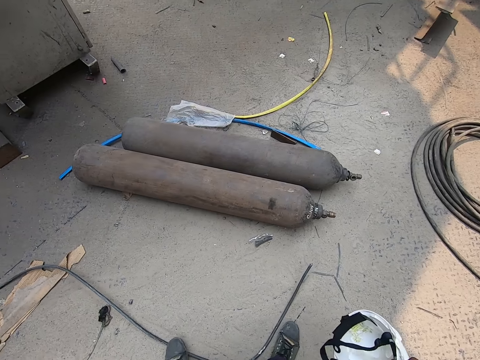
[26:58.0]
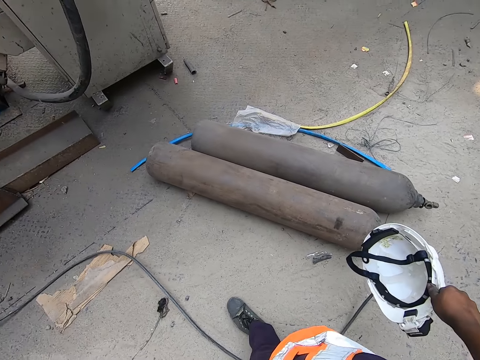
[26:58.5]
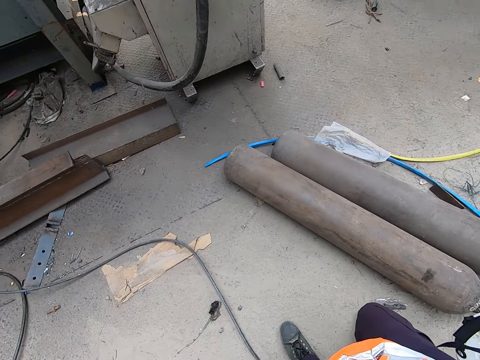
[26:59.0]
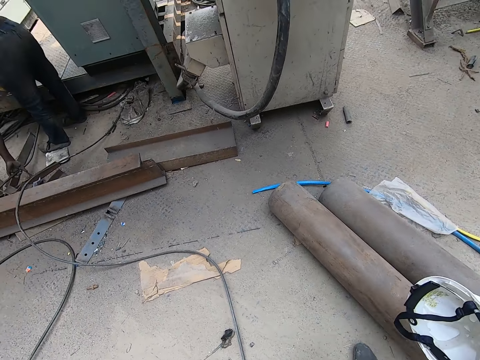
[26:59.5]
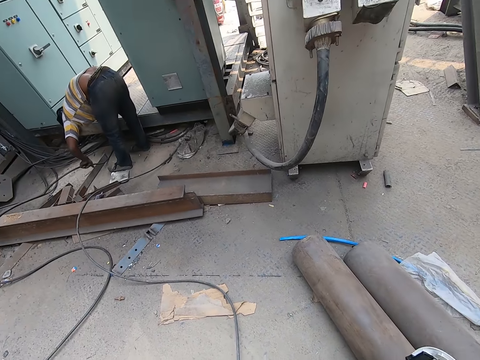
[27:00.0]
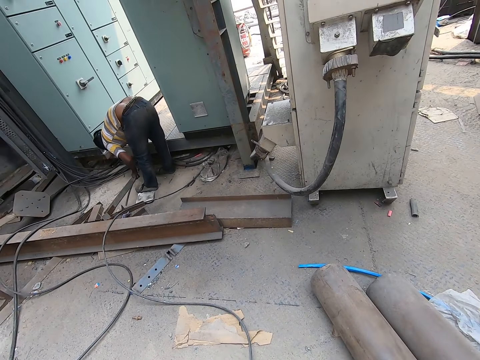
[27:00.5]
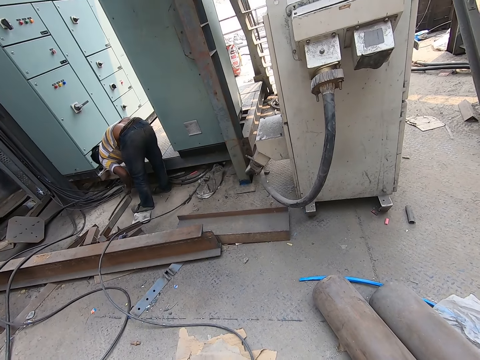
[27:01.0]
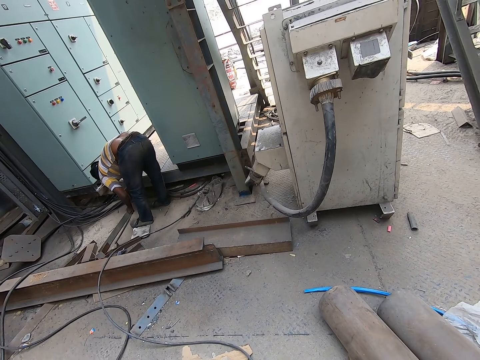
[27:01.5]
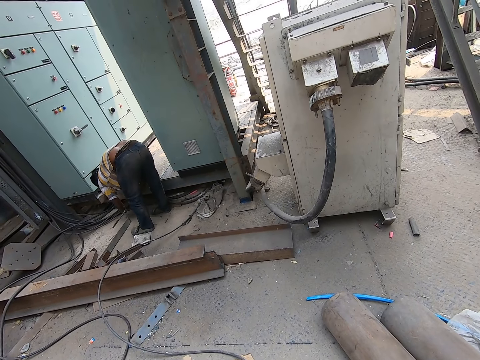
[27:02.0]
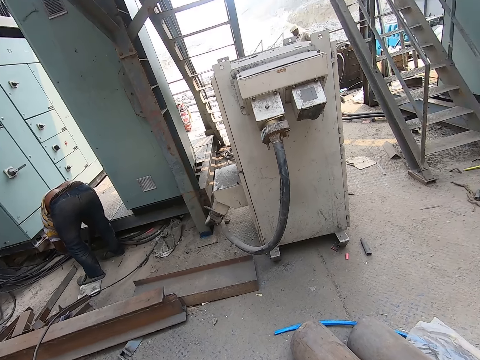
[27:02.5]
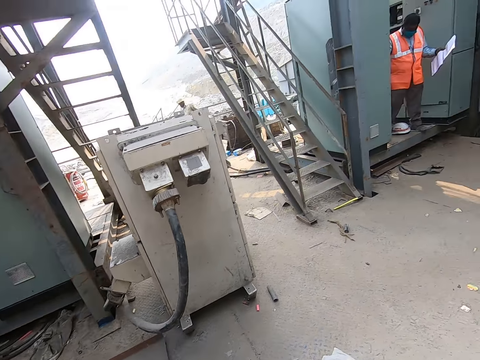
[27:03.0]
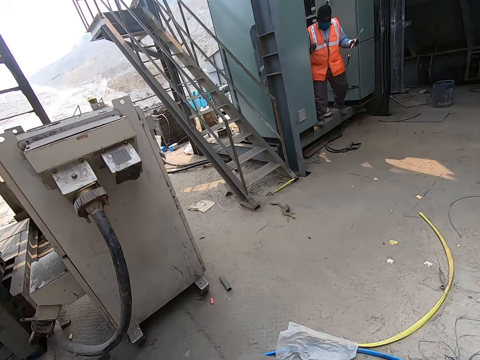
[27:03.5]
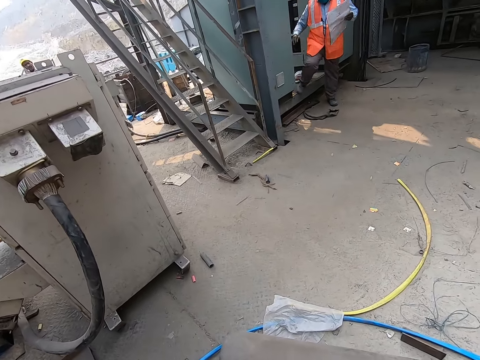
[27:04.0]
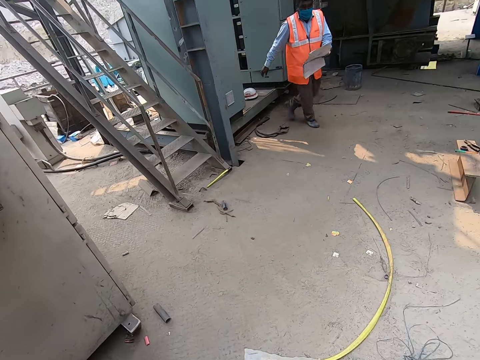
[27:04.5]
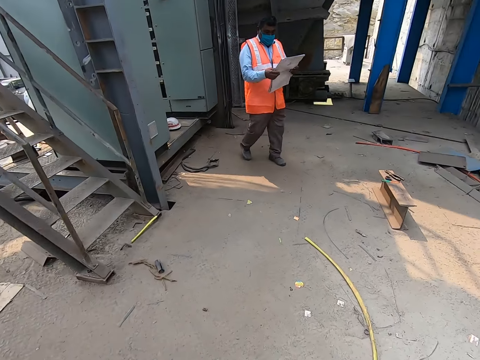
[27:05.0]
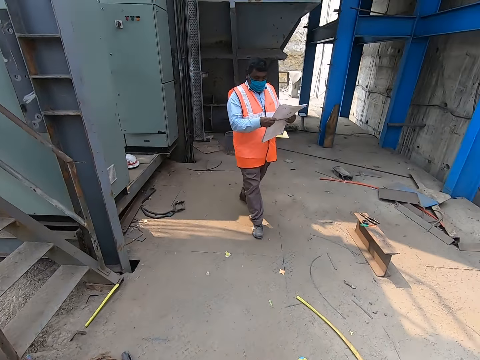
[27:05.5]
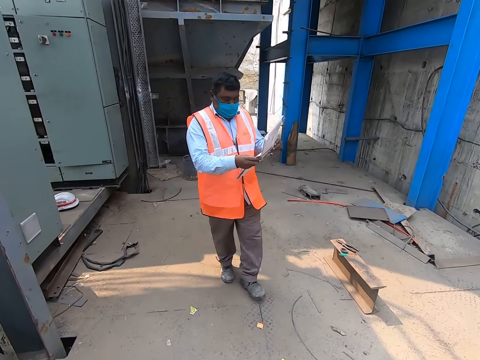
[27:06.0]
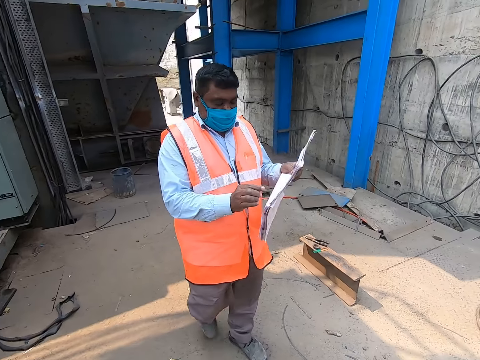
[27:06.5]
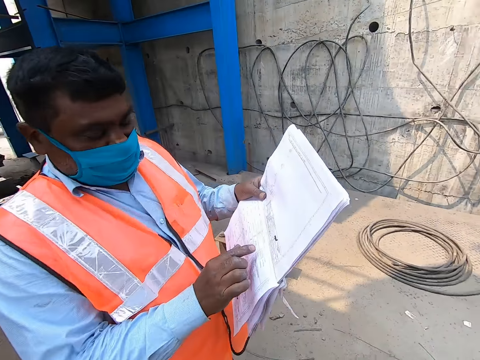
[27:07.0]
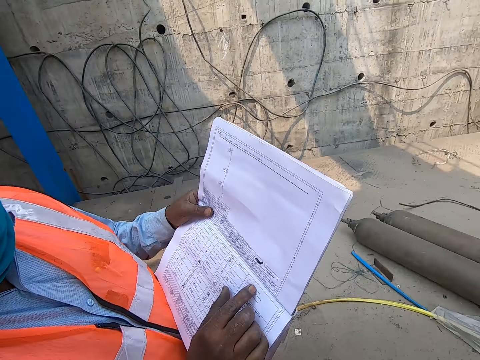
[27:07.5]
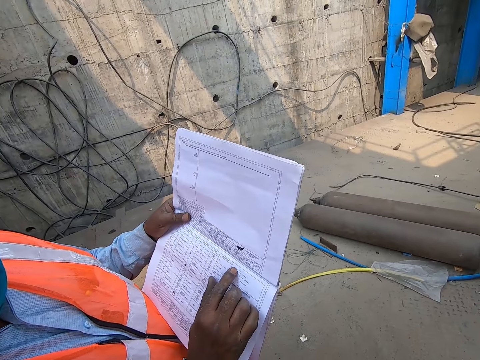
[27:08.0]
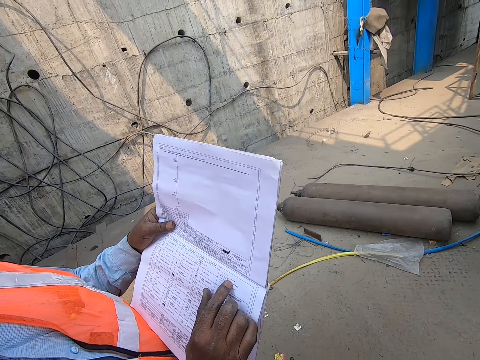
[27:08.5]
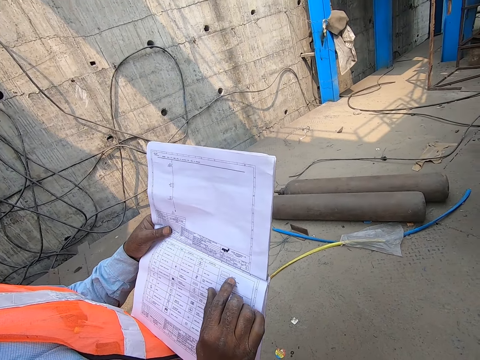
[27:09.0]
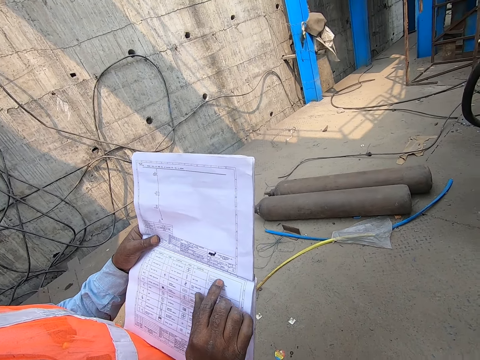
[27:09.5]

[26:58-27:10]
The camera wearer walks. A man moves the cable. Another man walks. The camera wearer converses with the first man. The first man holds a booklet with both hands. The other man points at the book.

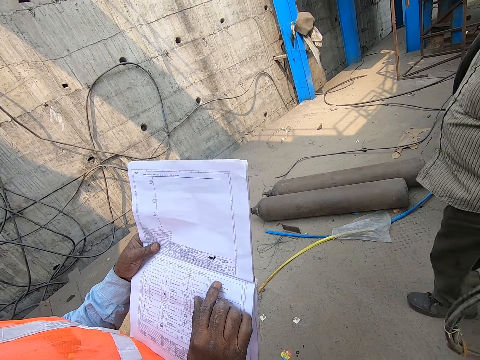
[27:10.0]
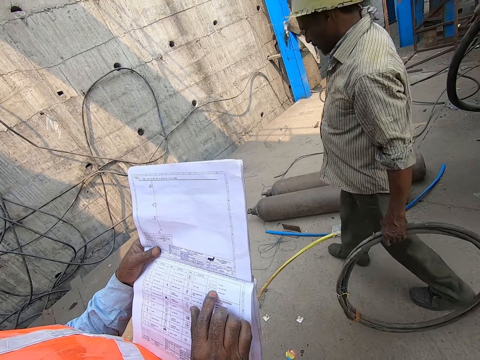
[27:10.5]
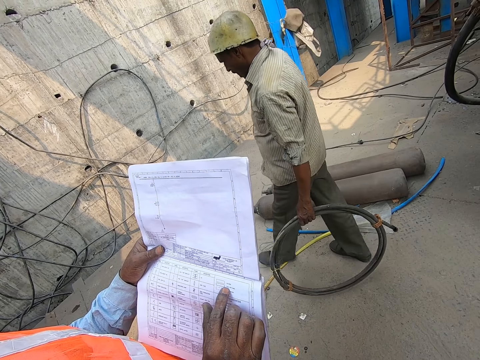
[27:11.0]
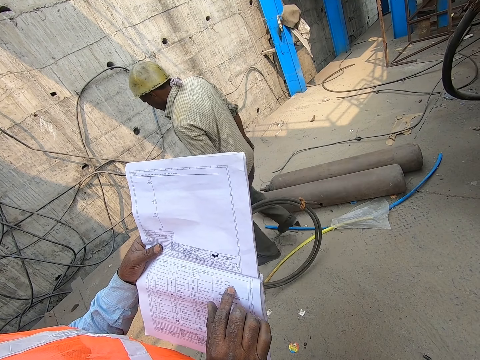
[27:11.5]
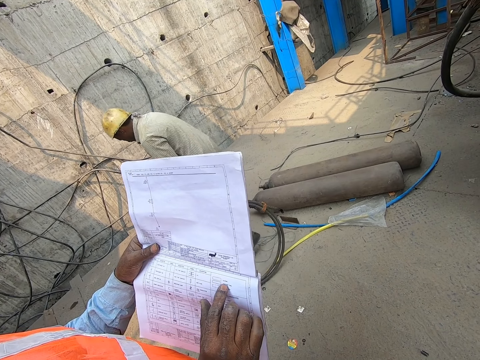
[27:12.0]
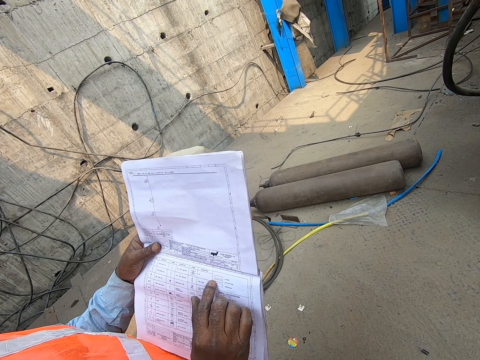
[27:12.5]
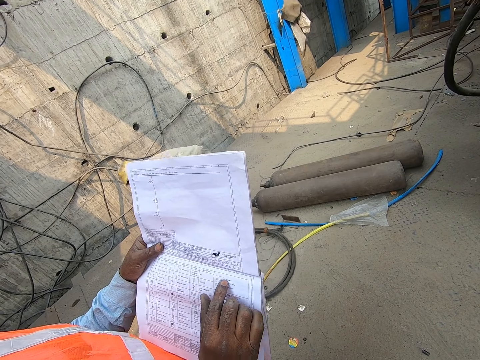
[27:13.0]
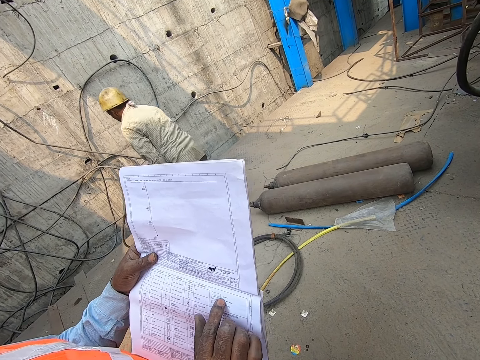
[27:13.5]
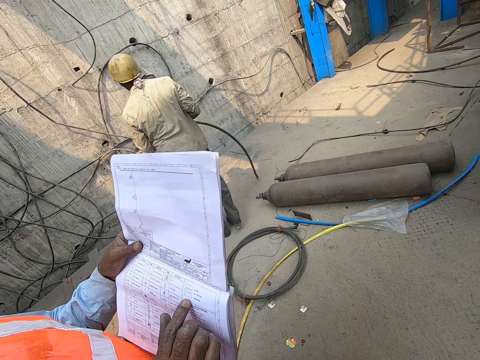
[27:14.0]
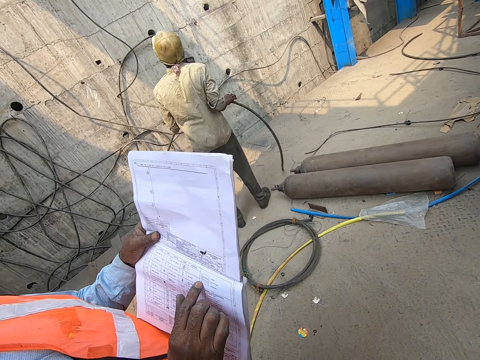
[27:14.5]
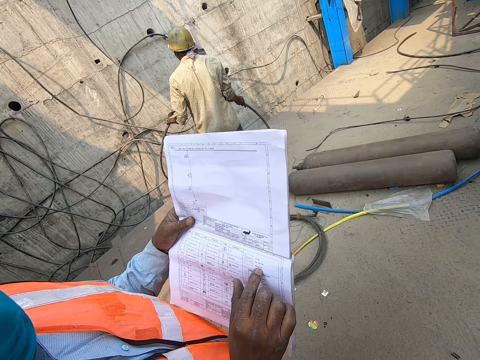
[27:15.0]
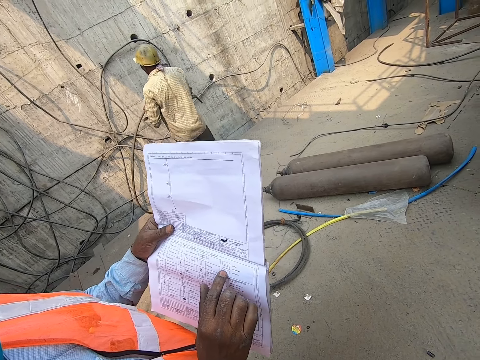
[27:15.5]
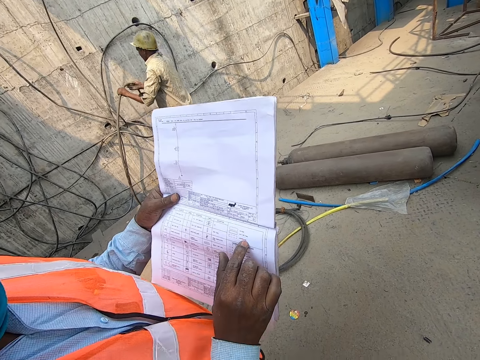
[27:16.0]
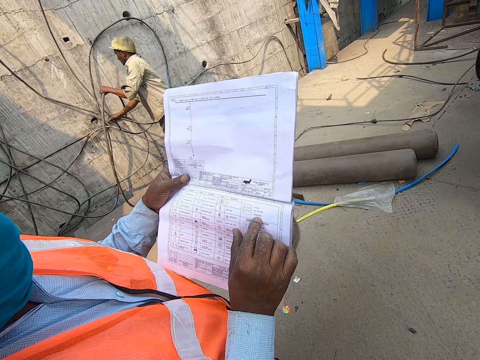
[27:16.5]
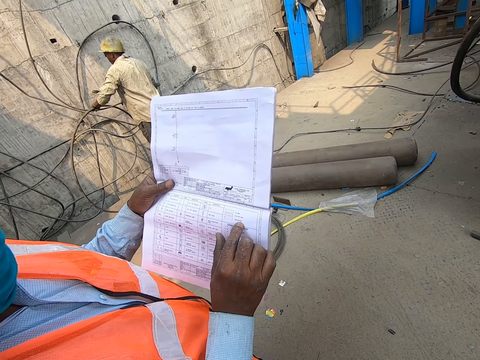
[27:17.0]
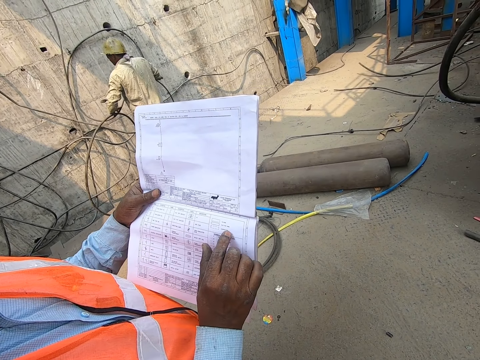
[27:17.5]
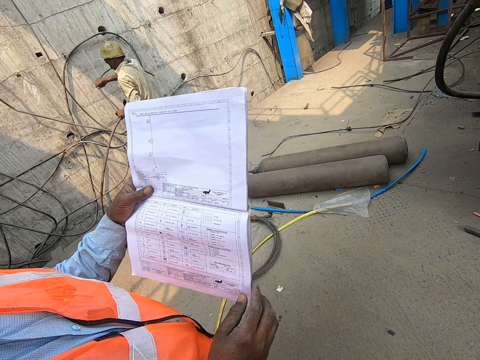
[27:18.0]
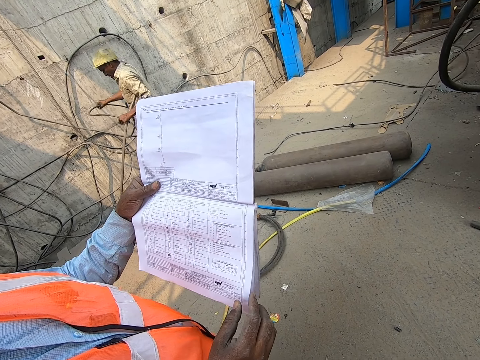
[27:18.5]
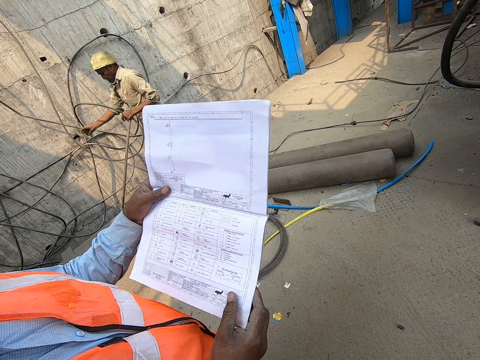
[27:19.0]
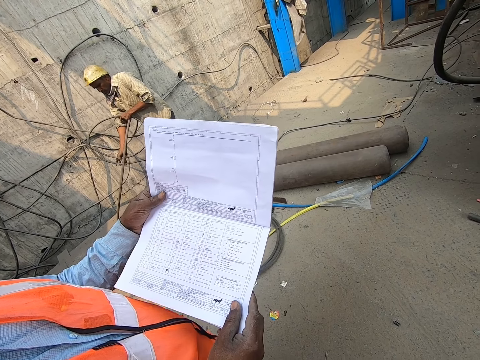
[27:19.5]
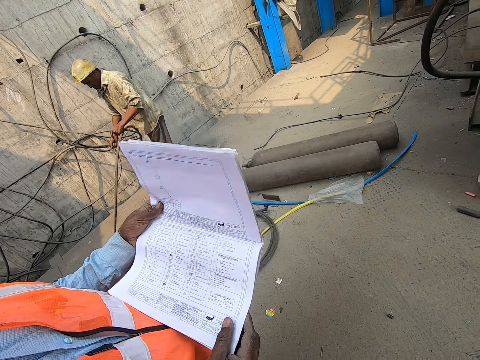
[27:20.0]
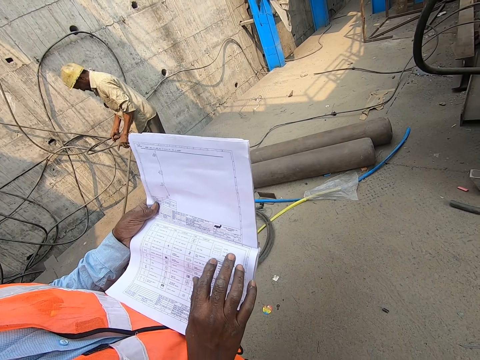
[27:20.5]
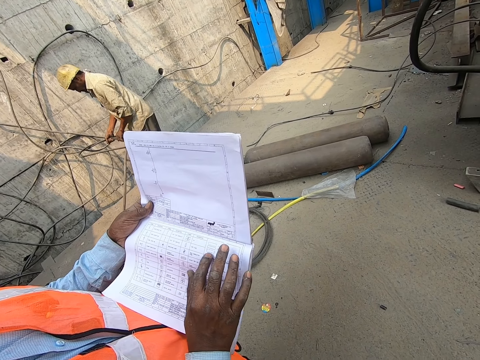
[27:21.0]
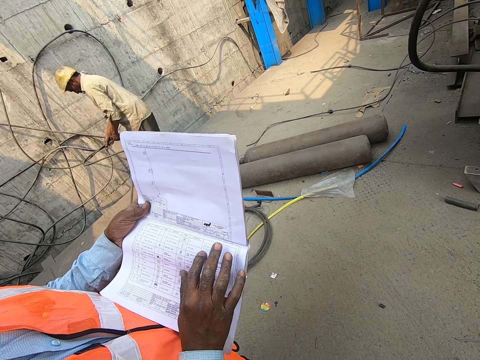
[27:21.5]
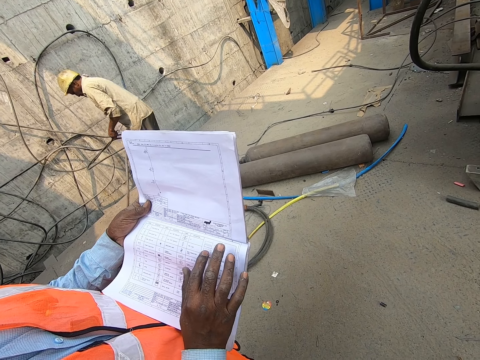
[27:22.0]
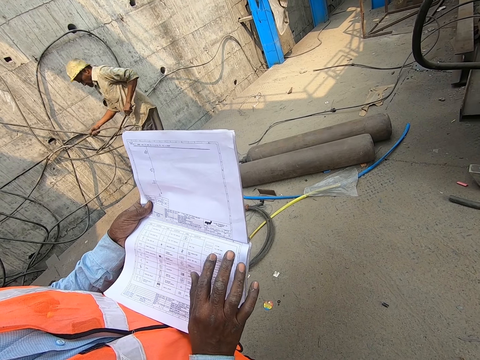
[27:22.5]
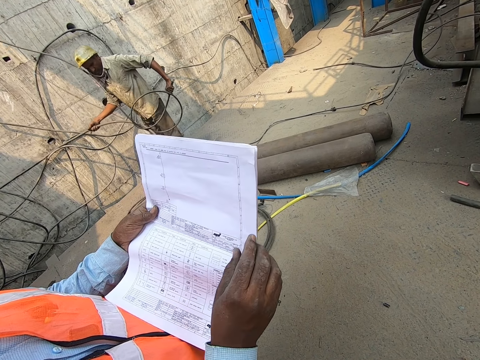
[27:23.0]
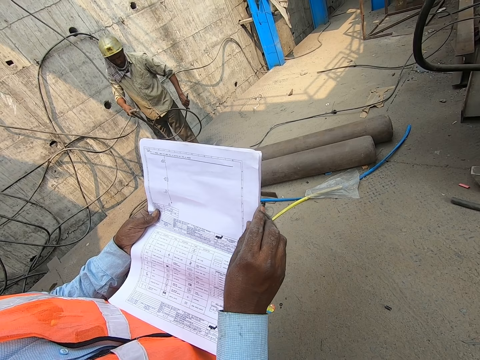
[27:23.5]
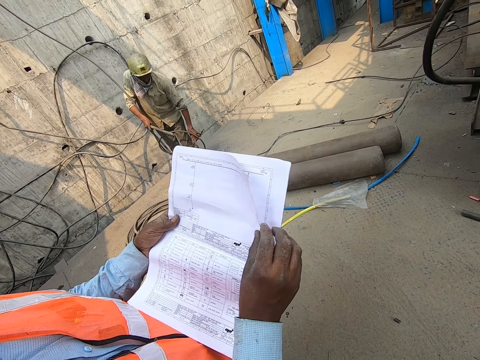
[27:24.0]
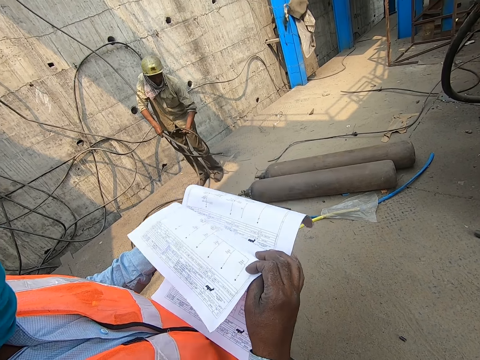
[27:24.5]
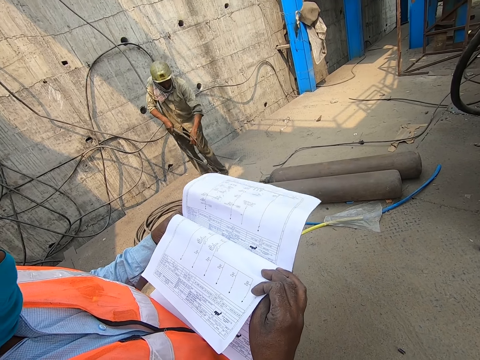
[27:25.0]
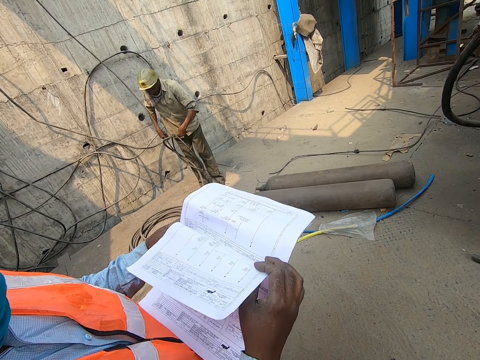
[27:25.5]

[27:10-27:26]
A man walks, bends and moves the cable. The man wraps the cable around each other with his hands. The camera wearer converses with another man. The other man flips a page of a book in his left hand with his right hand.
